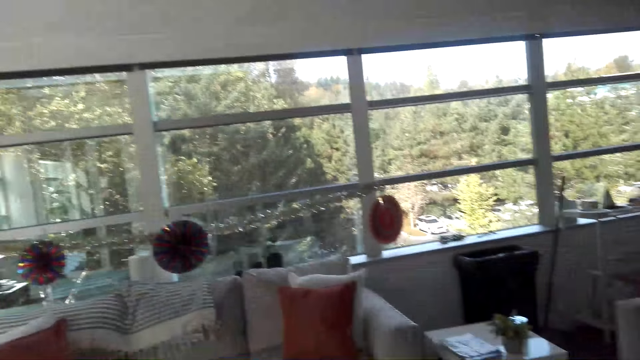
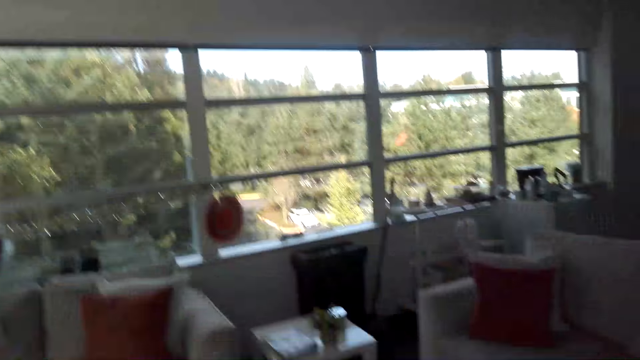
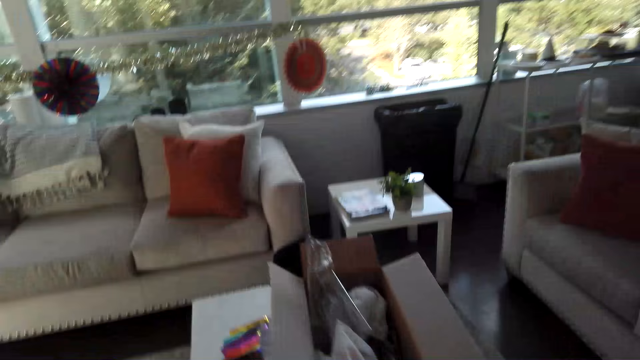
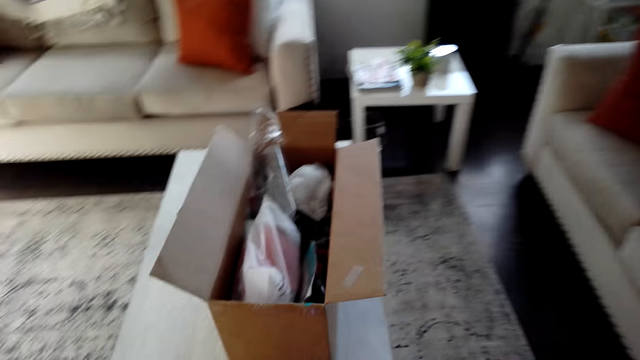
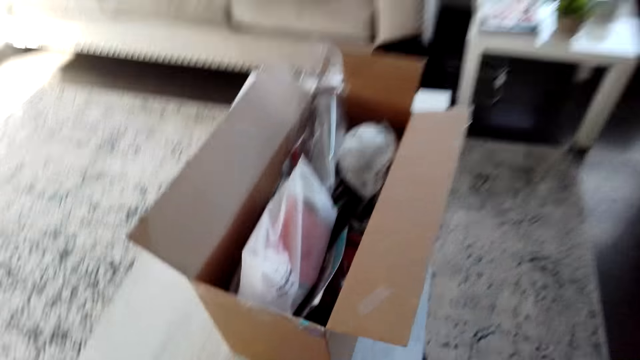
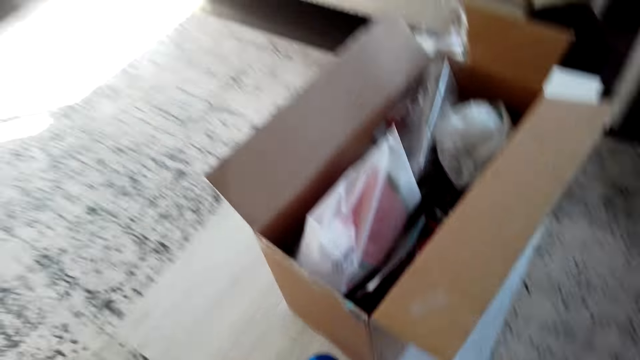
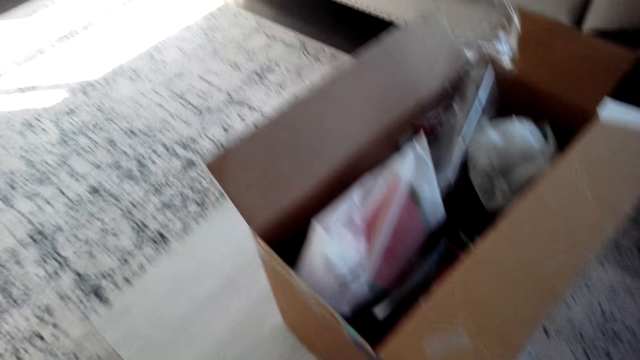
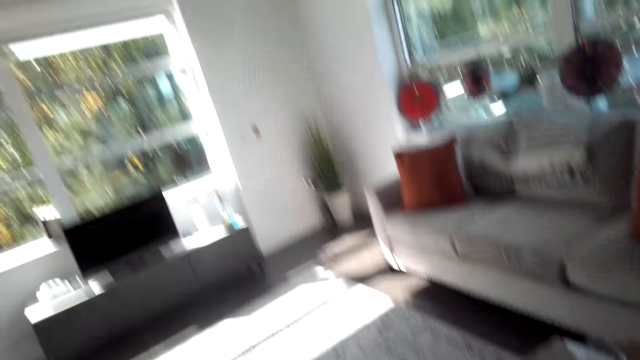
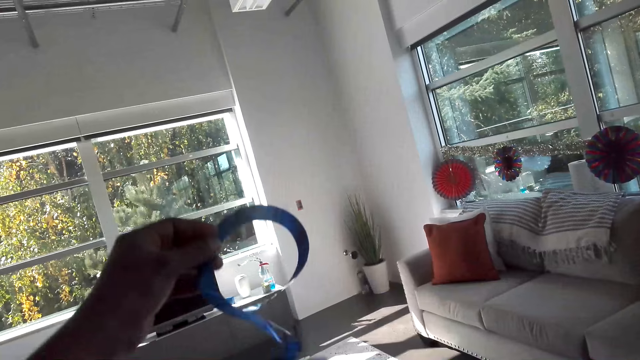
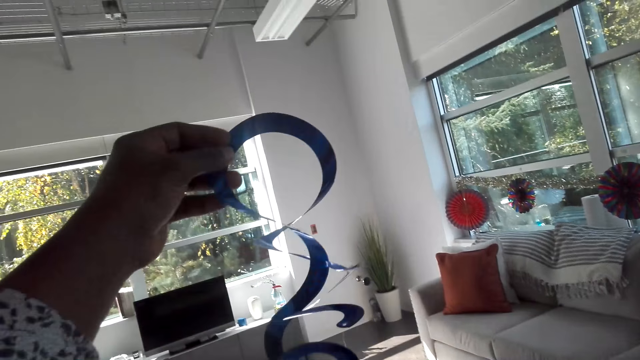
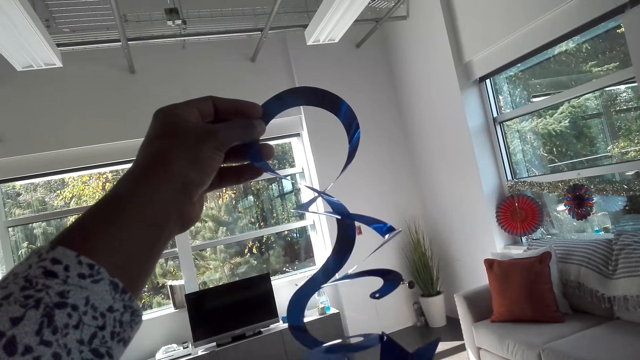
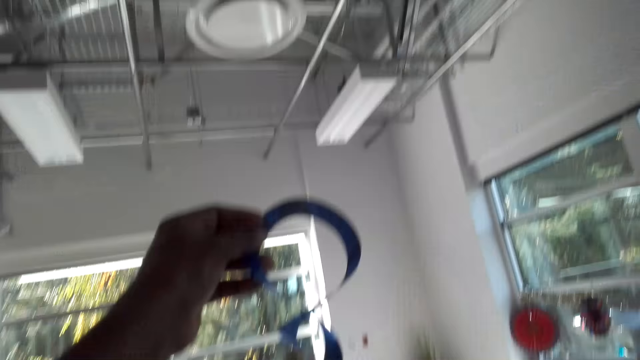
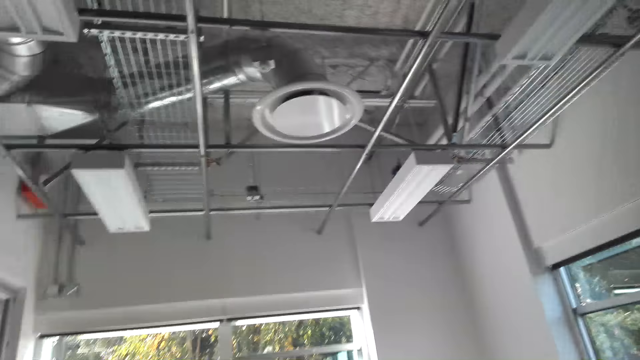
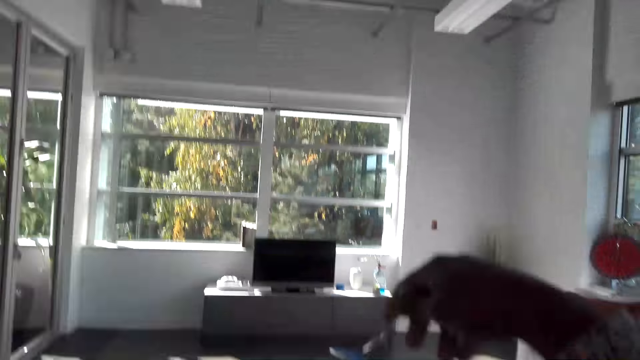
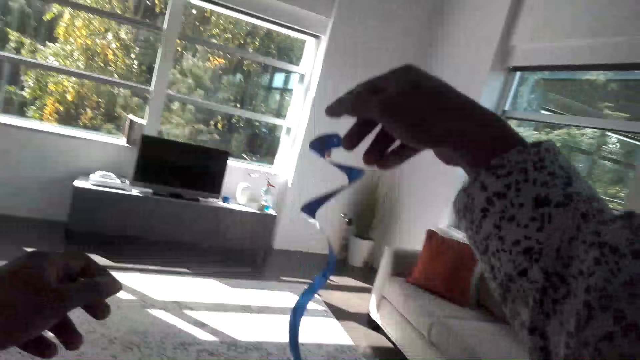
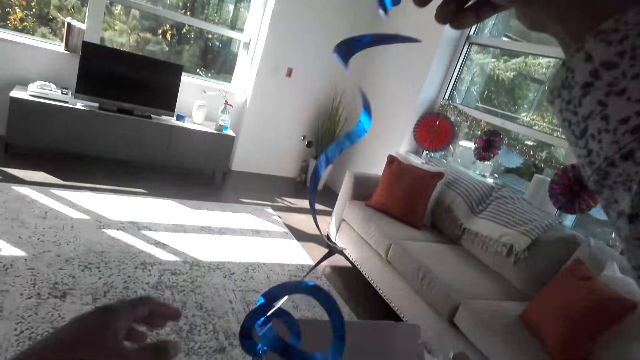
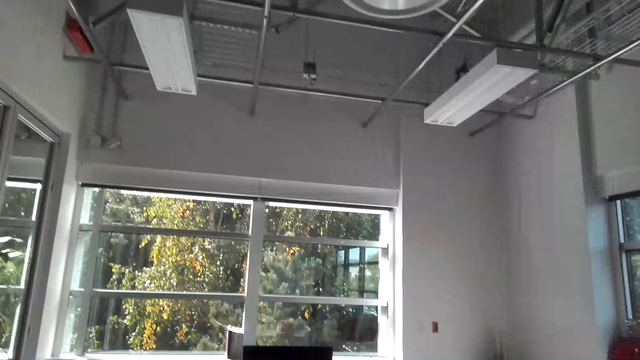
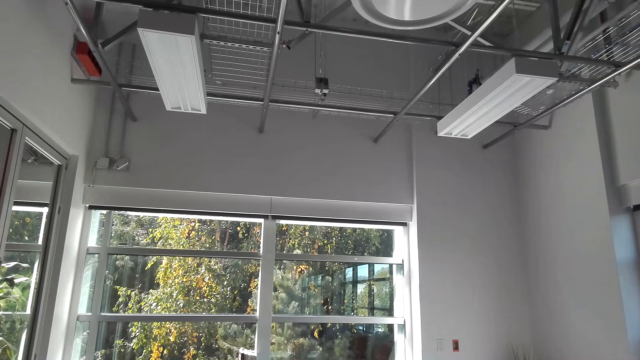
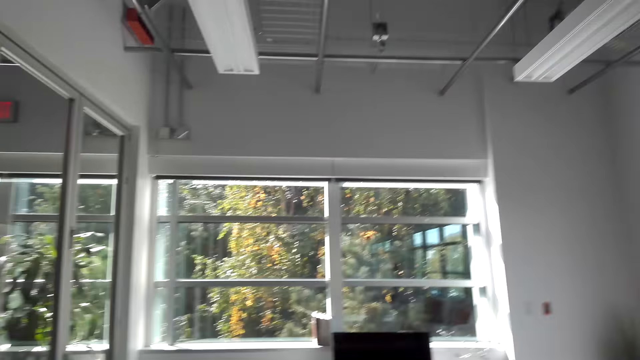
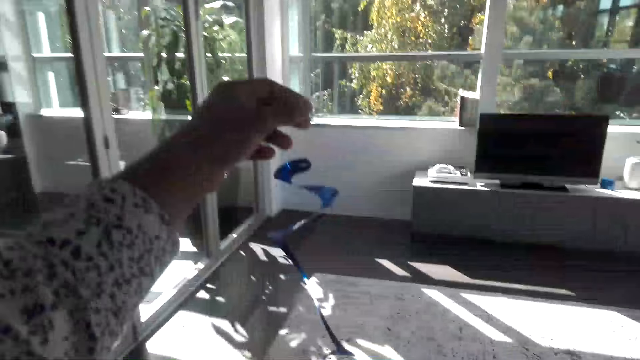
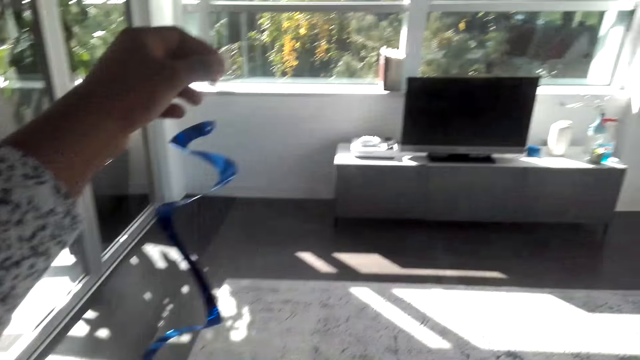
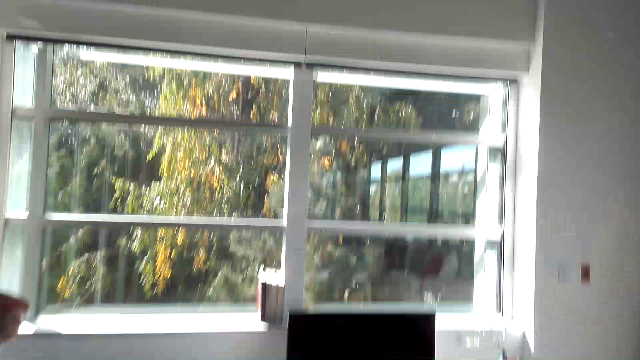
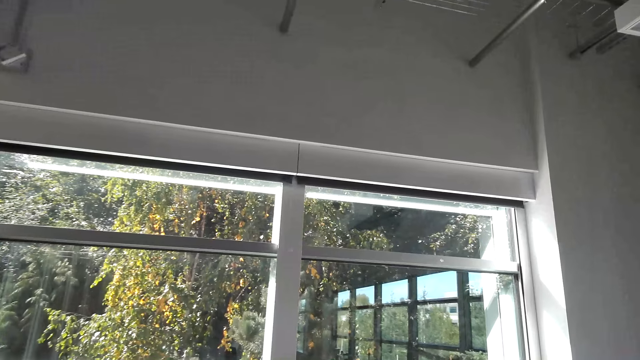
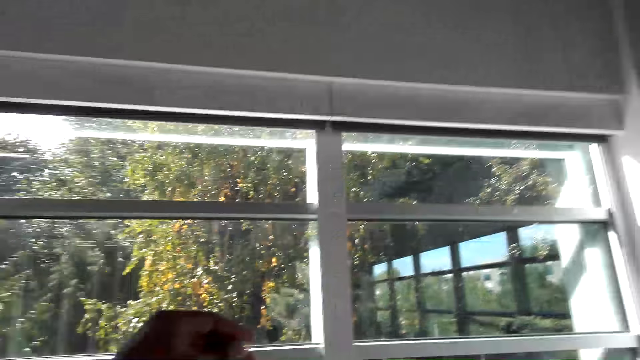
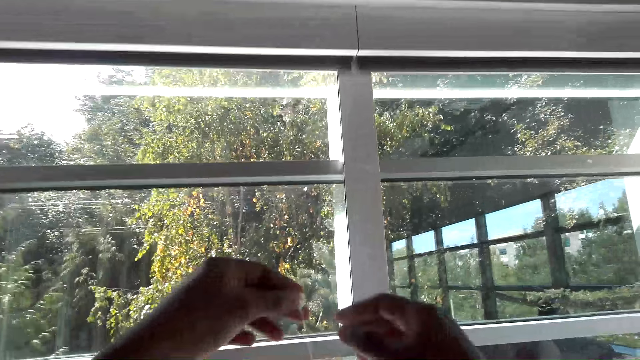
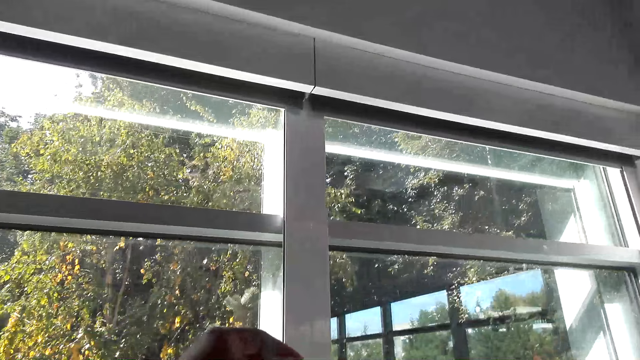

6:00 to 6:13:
The camera wearer picks up a tinsel. They raise up the tinsel with the right hand. They raise up the tinsel with the left hand.

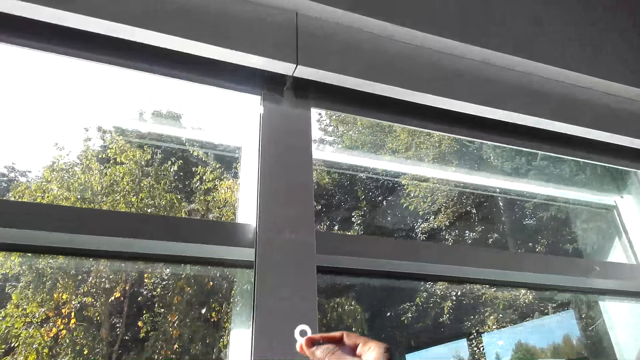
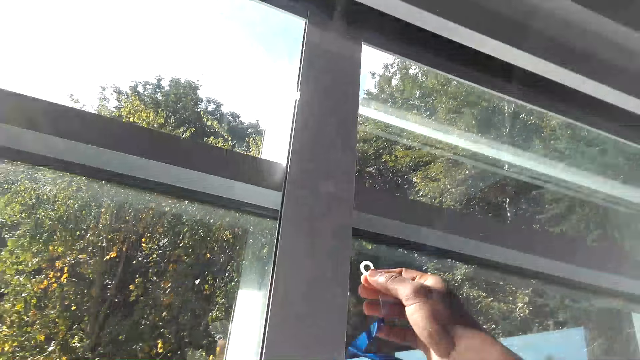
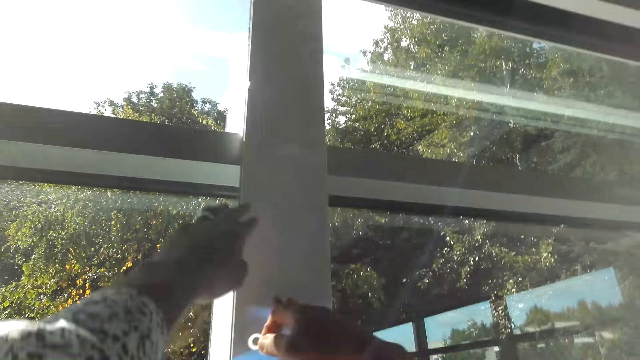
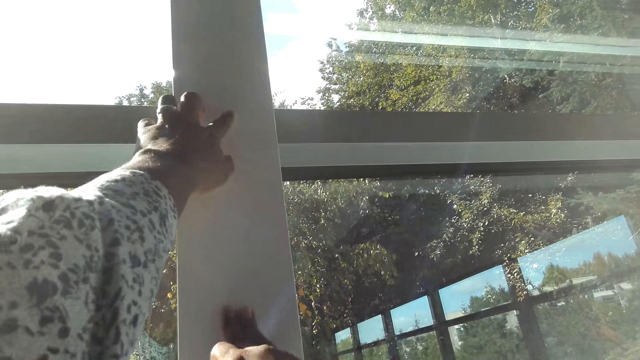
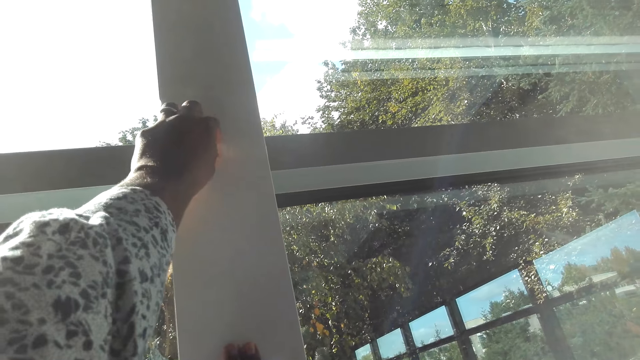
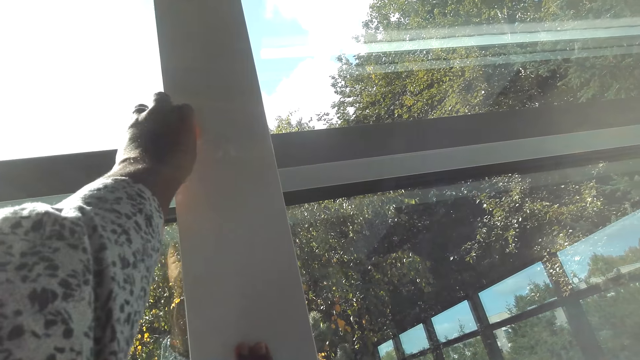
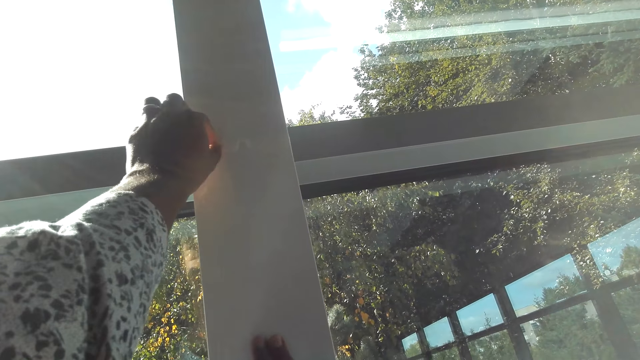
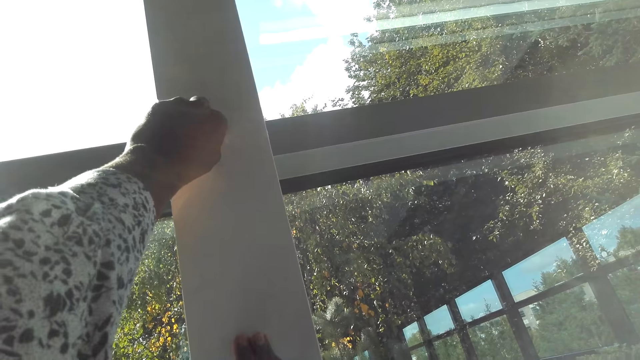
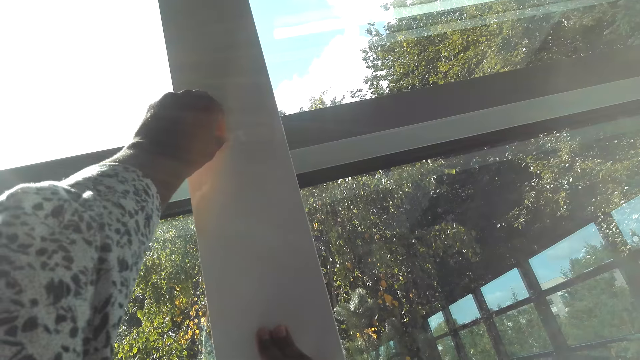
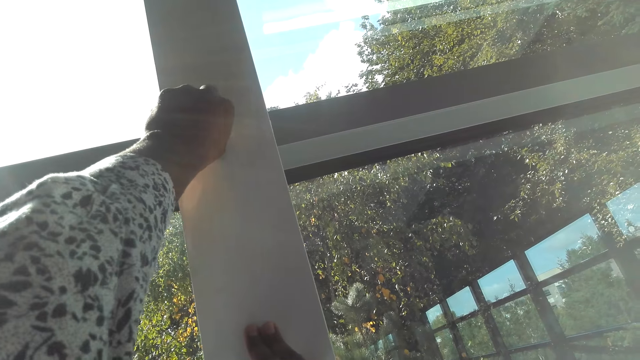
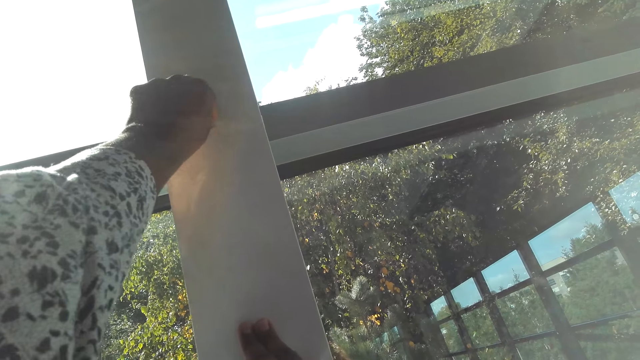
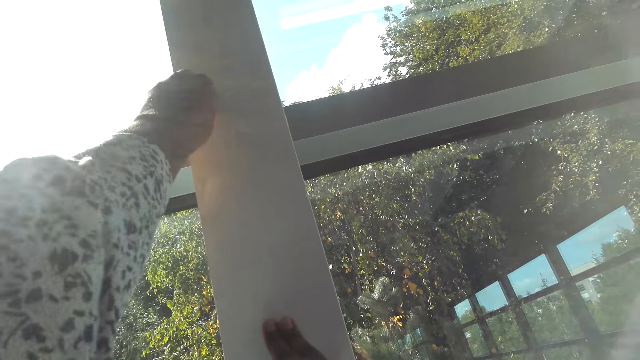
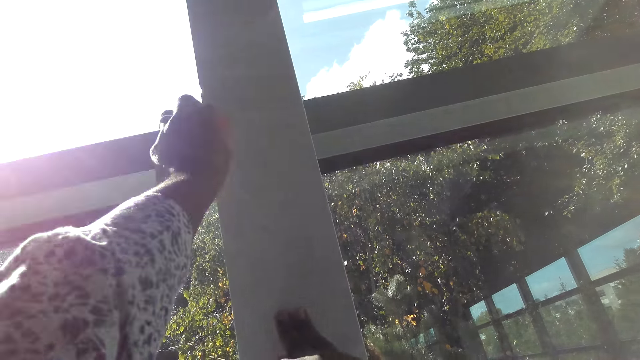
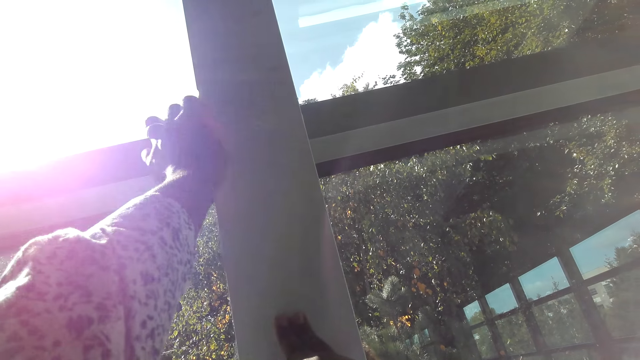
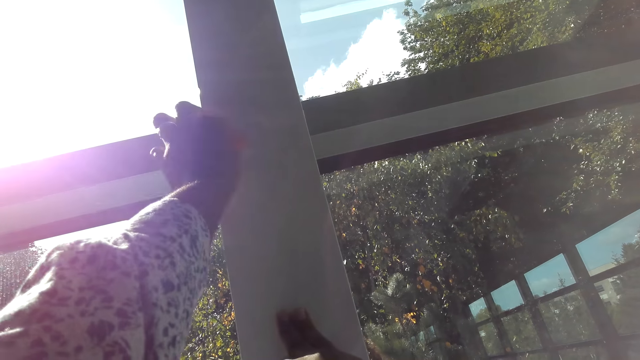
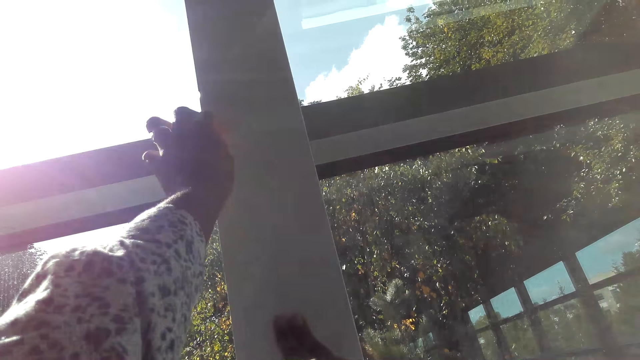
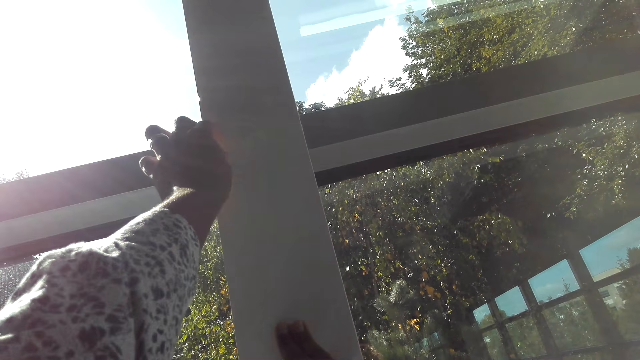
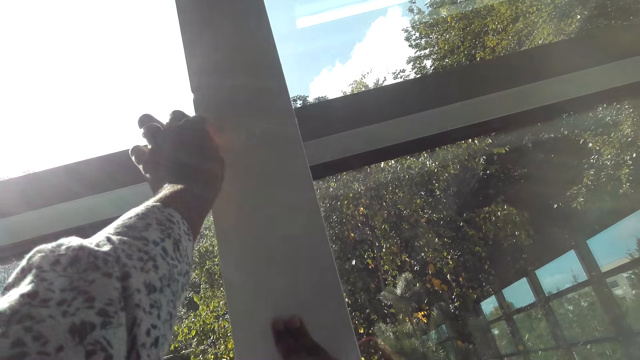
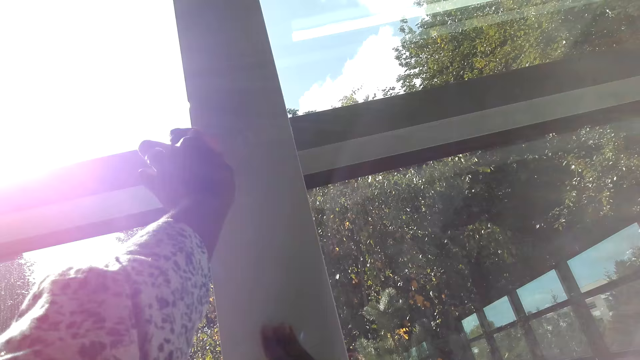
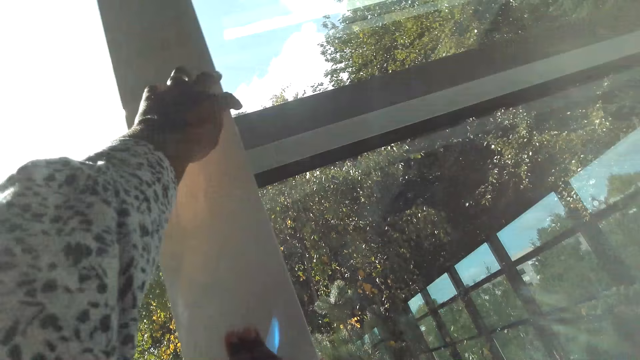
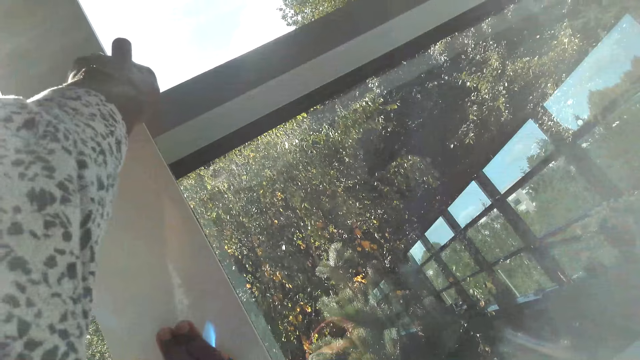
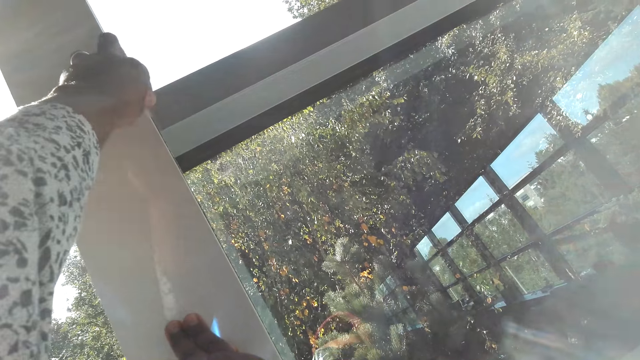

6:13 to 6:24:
The camera wearer touches the wood on the window. They remove the sellotape on the wall. They remove the tape from the window.
